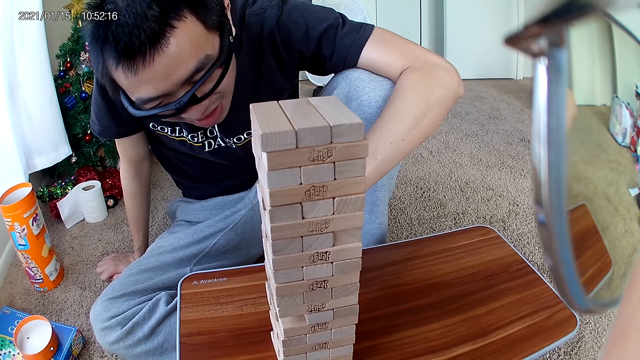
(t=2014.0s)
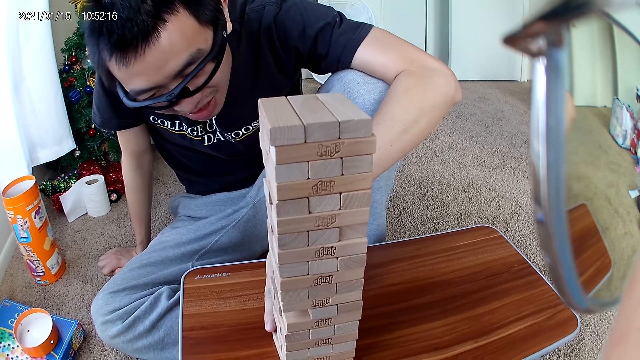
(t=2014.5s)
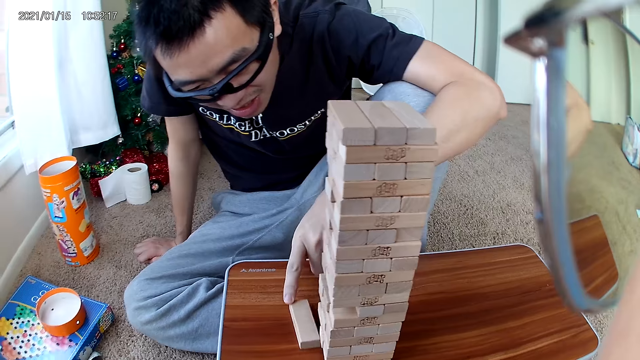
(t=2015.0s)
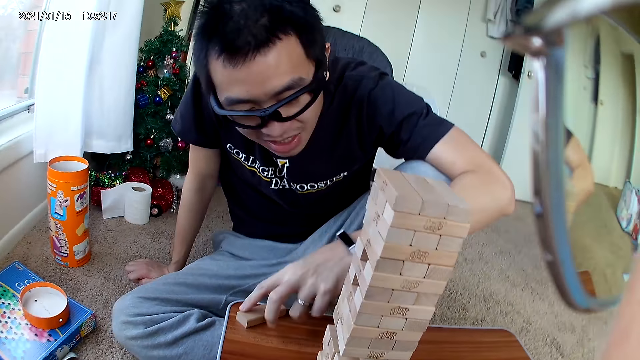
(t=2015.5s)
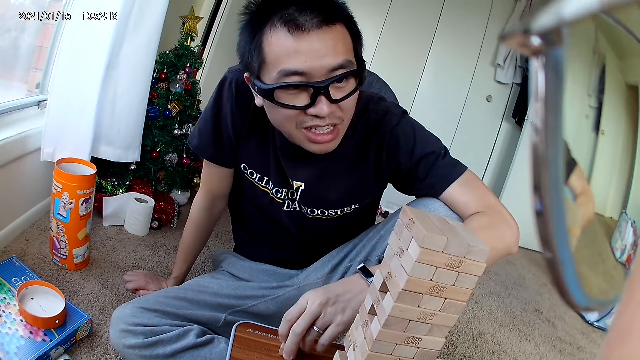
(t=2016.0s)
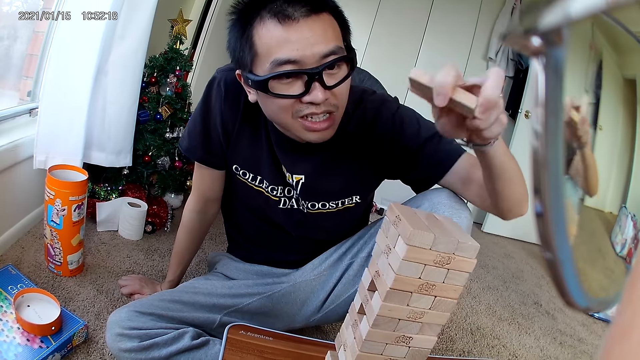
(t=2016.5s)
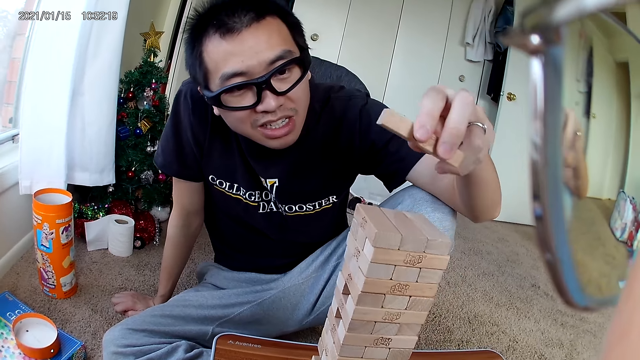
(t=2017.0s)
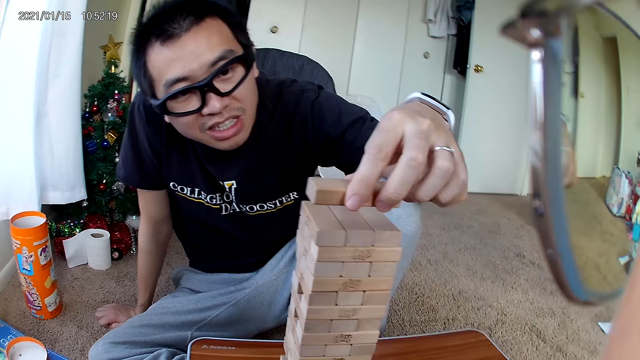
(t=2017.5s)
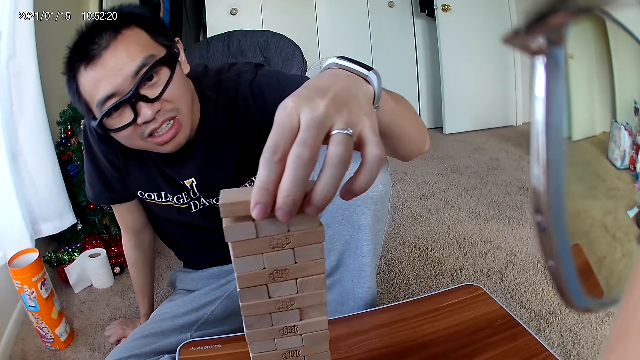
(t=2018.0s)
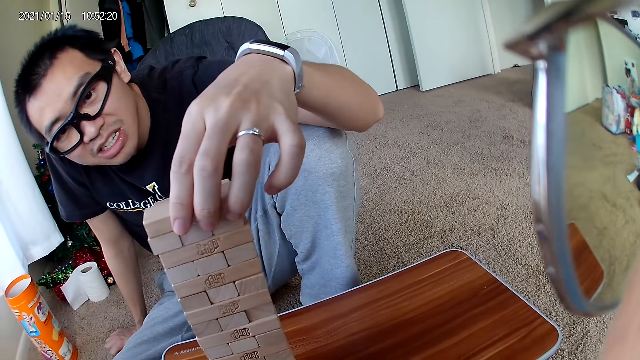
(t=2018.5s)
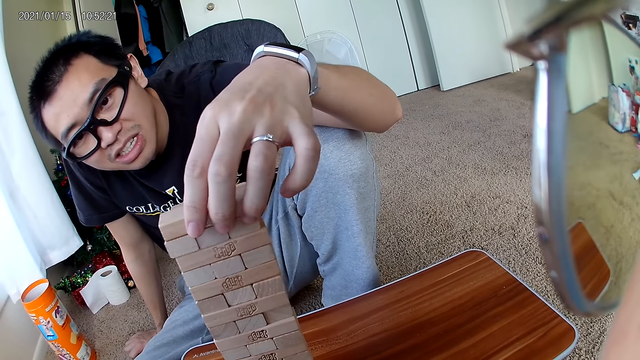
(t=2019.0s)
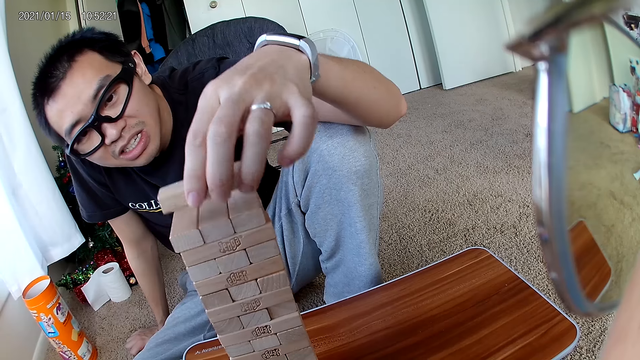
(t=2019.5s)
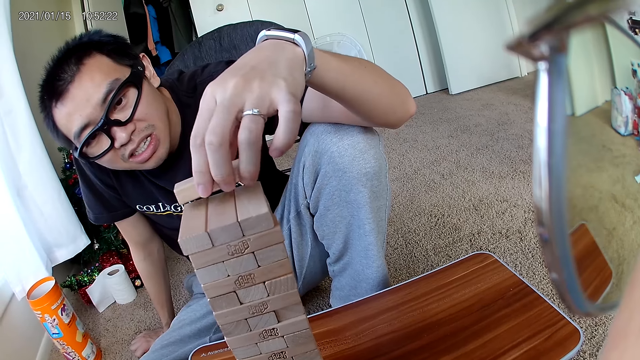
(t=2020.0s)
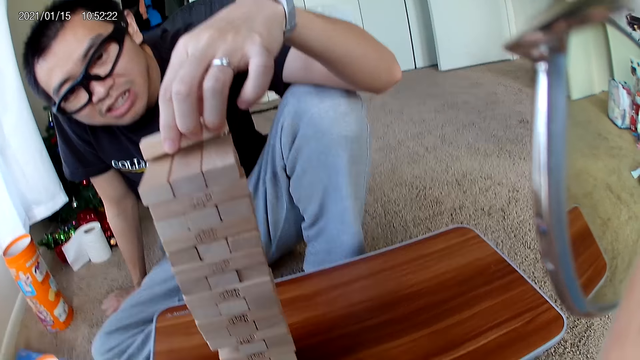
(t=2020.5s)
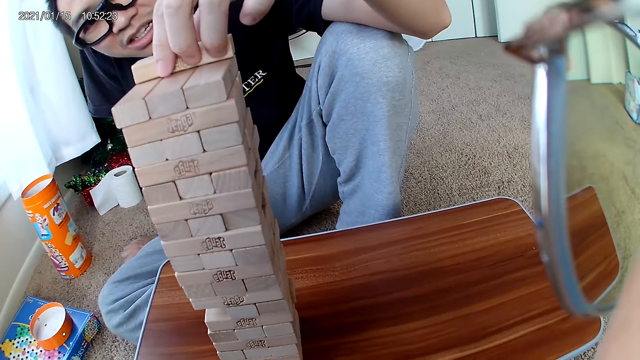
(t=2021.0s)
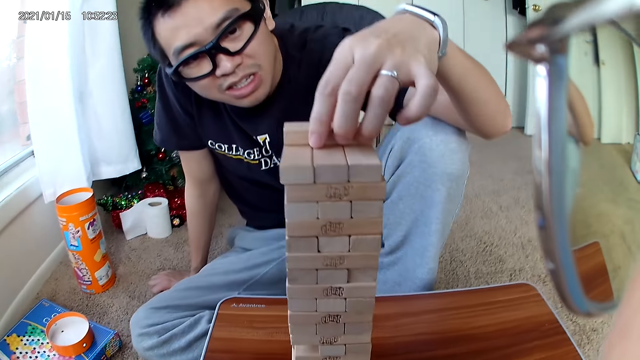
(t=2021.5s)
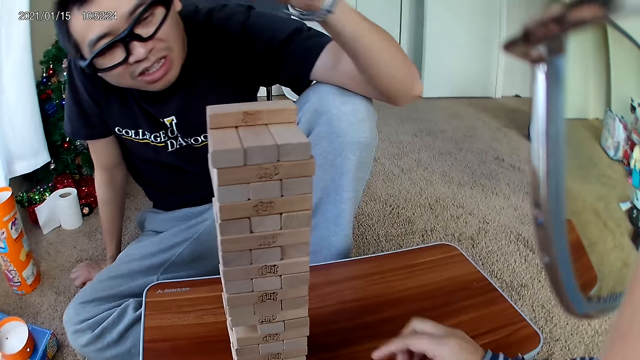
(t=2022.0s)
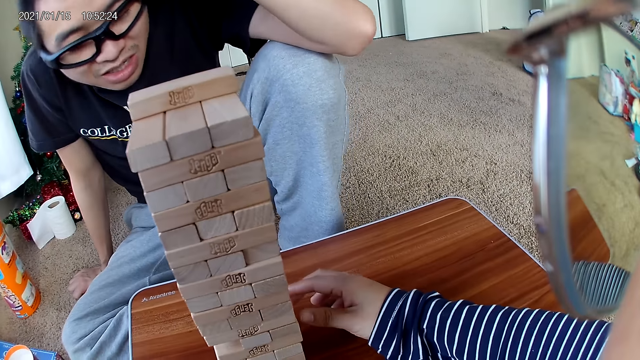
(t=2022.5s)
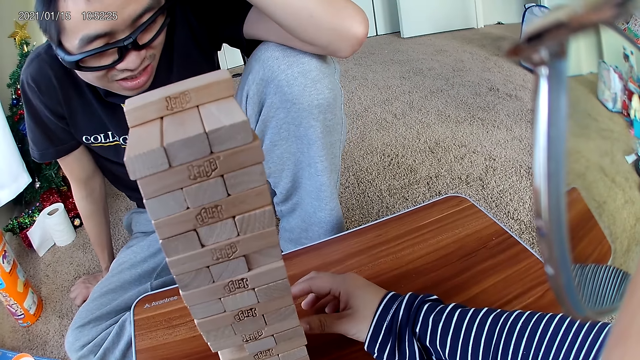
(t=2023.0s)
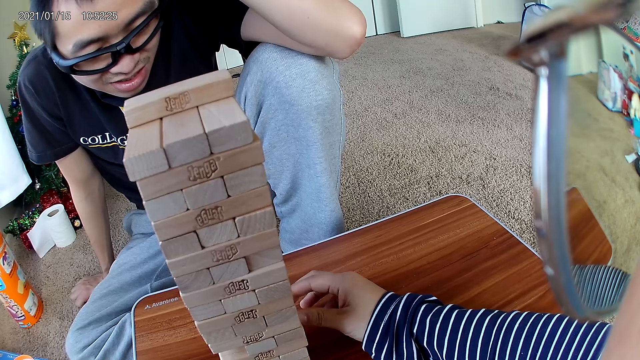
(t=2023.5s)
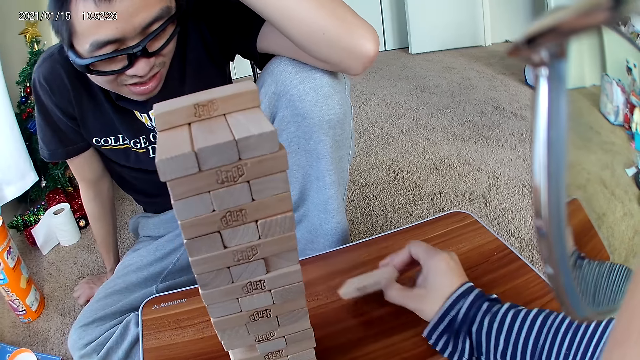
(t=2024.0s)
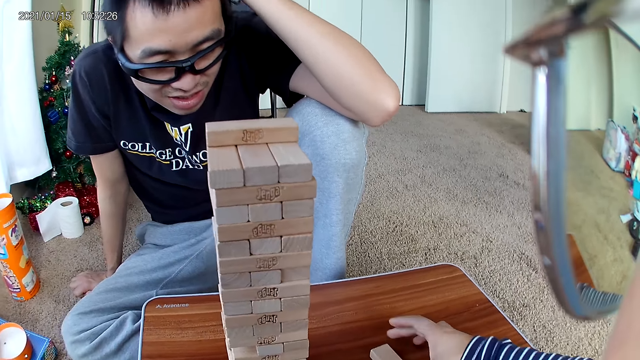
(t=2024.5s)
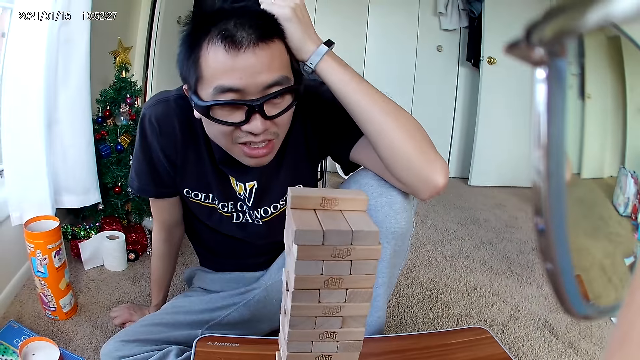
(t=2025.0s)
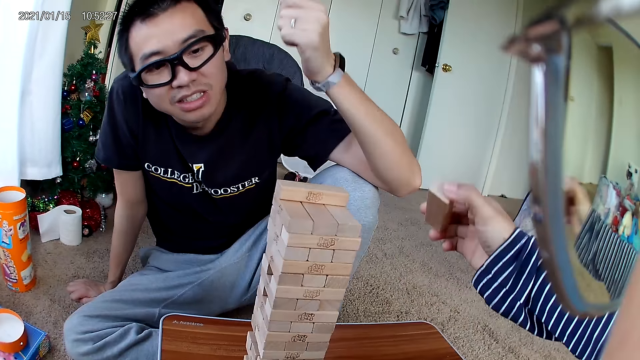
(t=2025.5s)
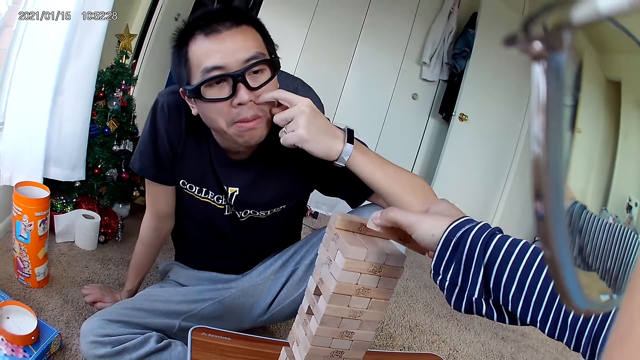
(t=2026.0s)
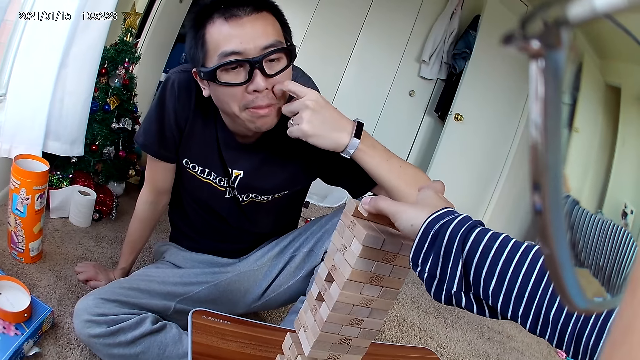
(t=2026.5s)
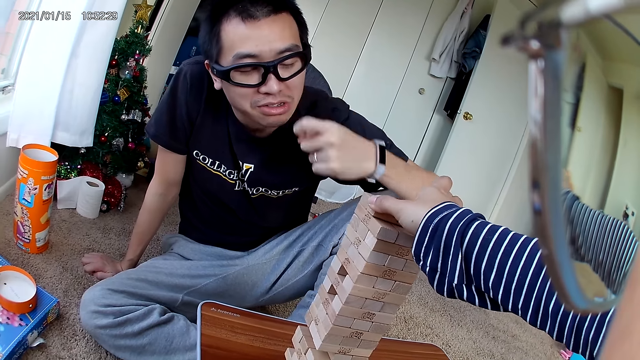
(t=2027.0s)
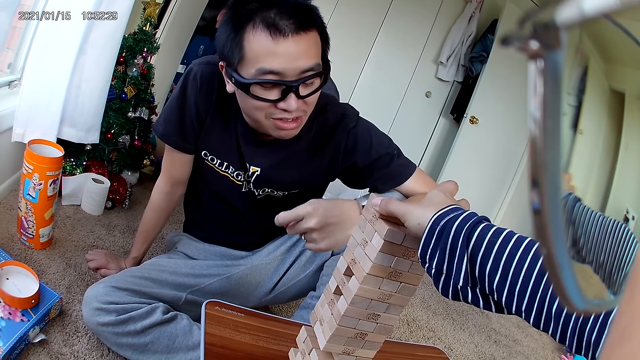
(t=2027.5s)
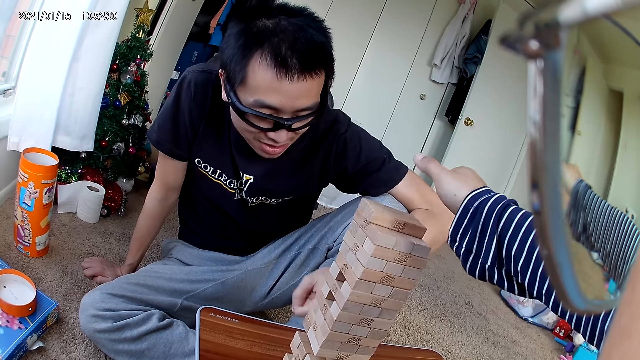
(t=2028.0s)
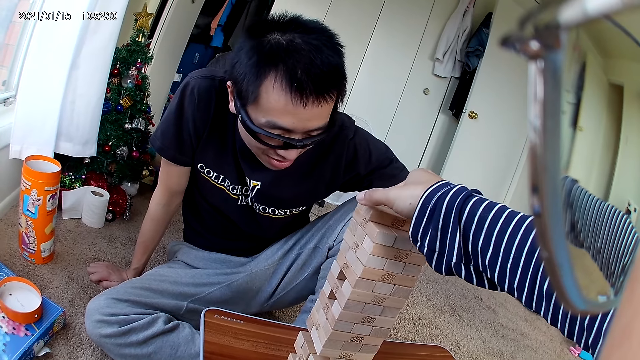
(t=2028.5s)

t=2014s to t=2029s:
The man removes a building block with his left hand. The man places the building block on the building block pile. The camera wearer removes a building block with her right hand. She places the building block on the building block pile.

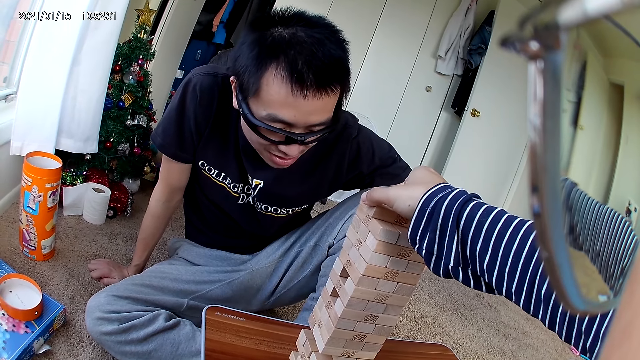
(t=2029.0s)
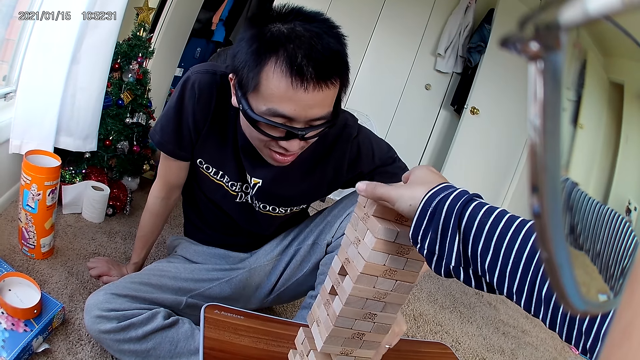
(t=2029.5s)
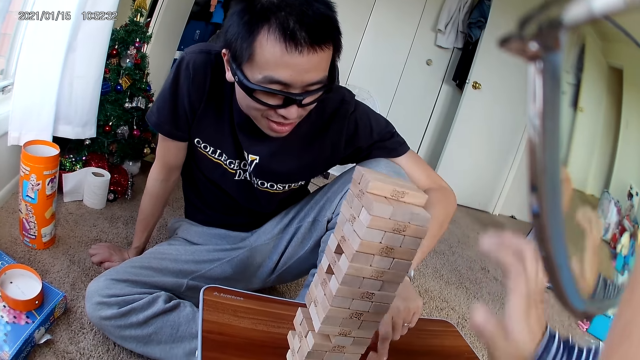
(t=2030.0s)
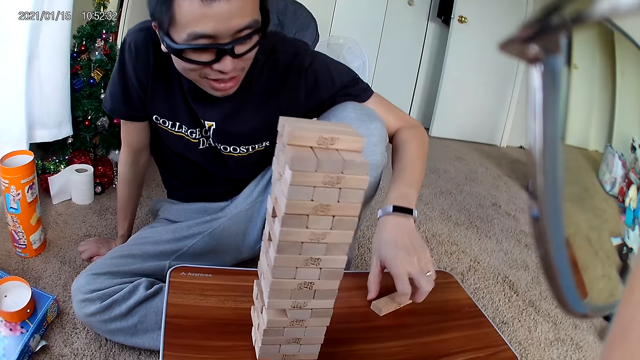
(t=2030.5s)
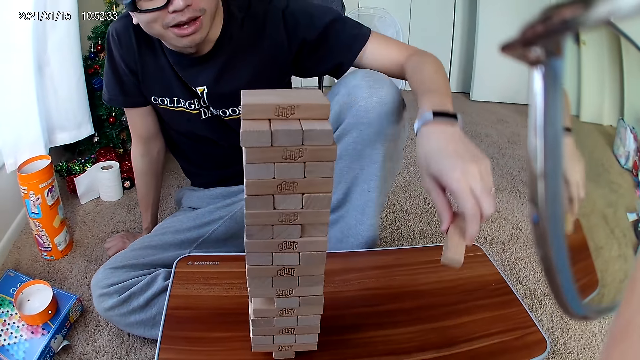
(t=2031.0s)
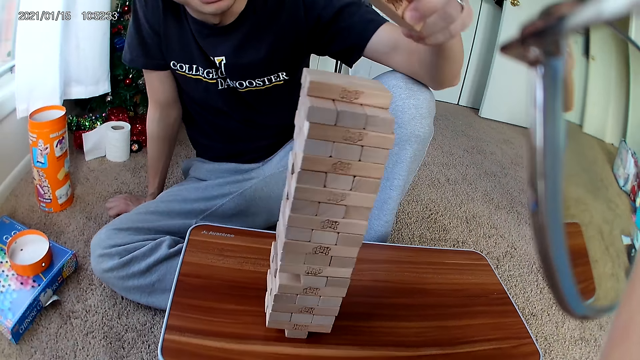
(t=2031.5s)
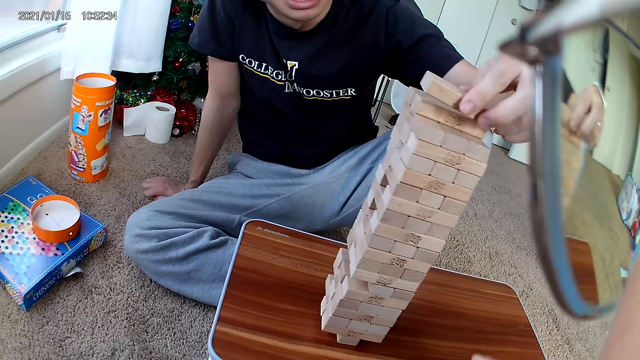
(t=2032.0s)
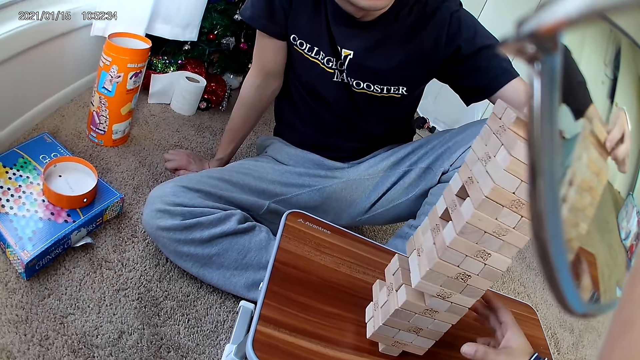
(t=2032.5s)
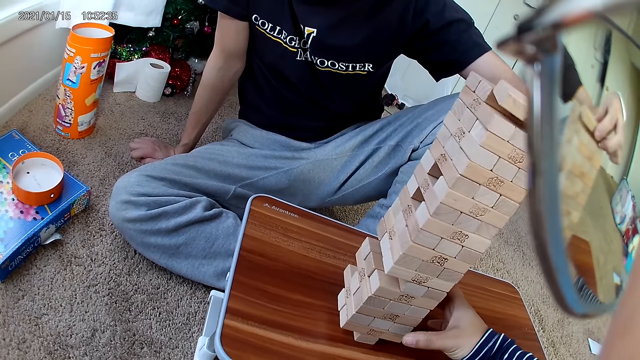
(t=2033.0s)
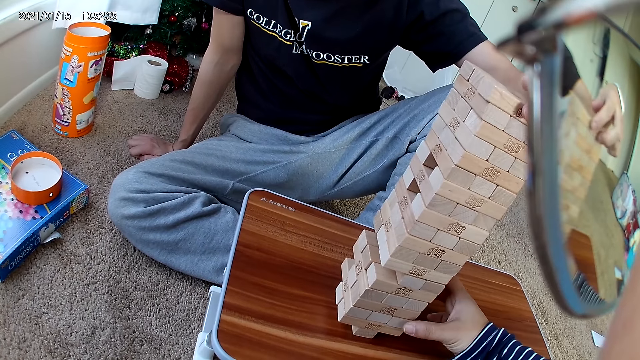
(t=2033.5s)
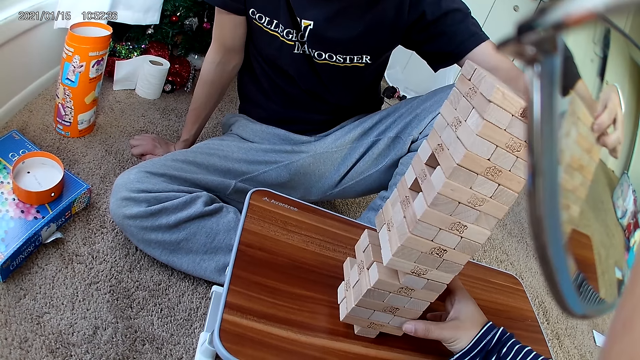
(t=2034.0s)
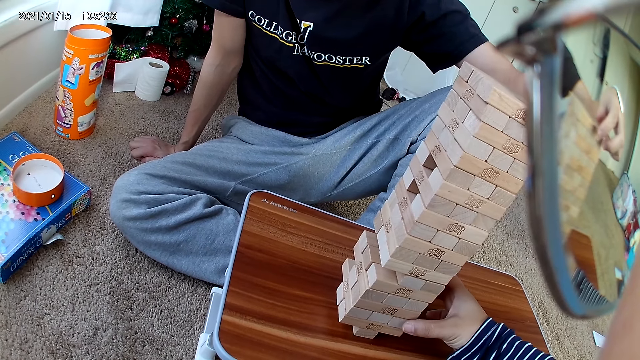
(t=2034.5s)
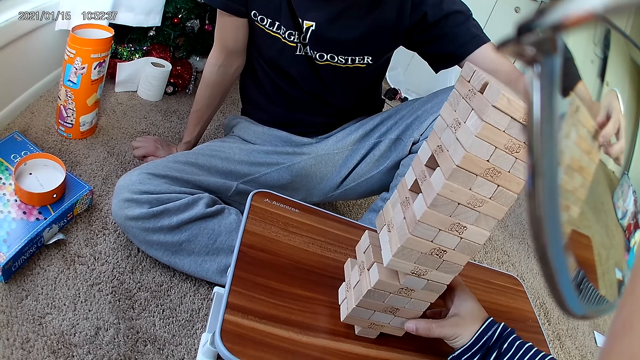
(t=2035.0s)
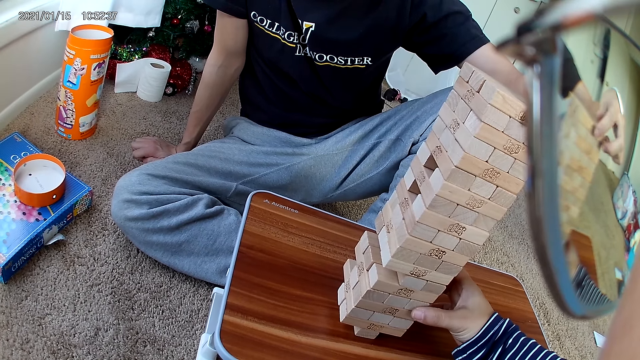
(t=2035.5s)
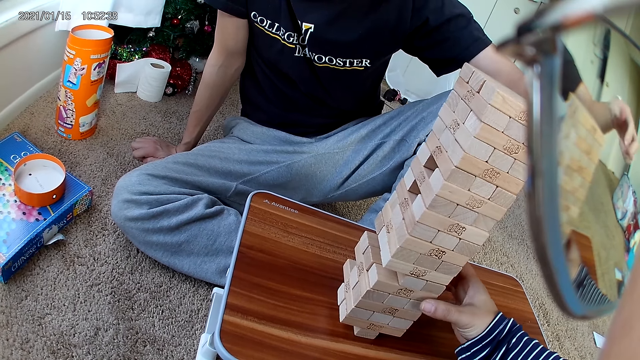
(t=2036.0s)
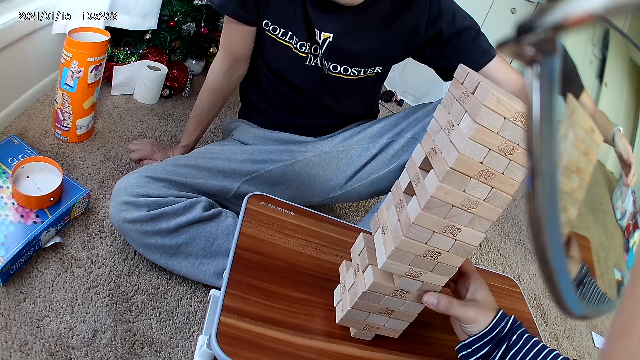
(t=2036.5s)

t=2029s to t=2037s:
A man takes a building block. The man places the building block on the building block pile. The camera wearer touches the building blocks on the building block pile.
